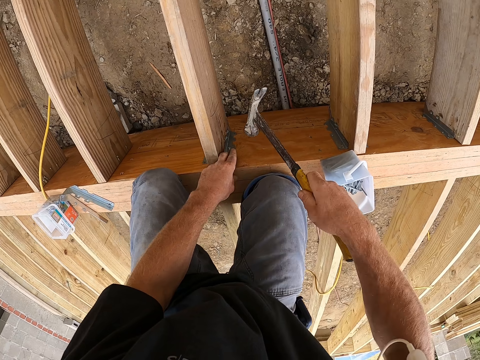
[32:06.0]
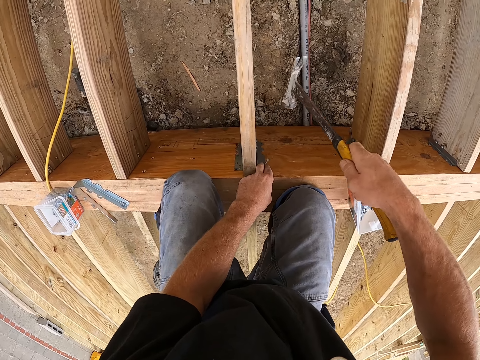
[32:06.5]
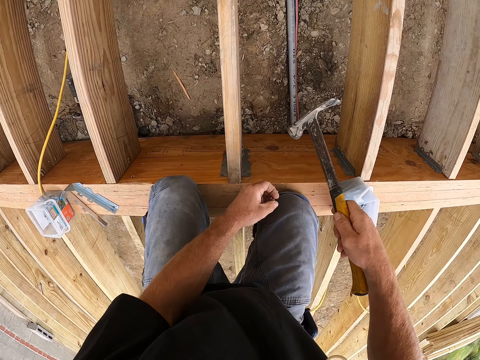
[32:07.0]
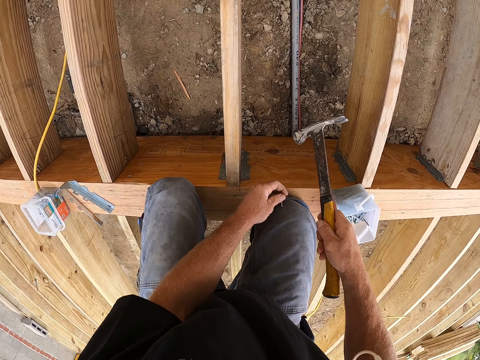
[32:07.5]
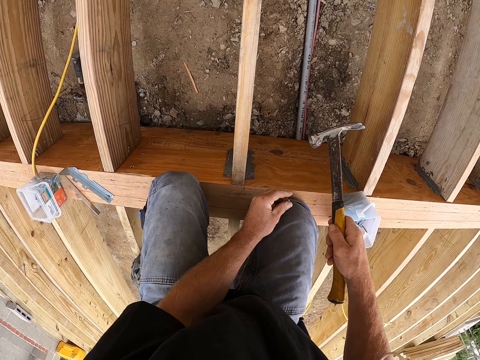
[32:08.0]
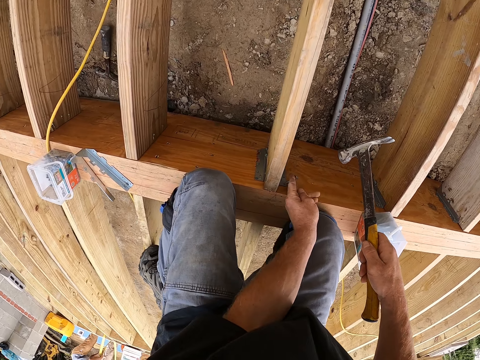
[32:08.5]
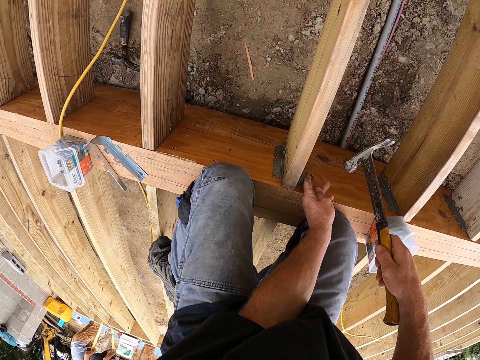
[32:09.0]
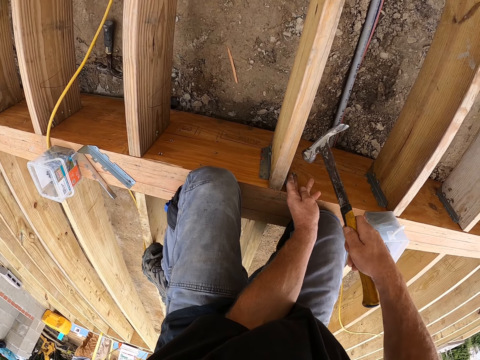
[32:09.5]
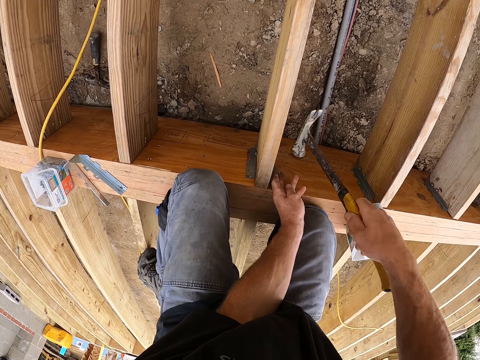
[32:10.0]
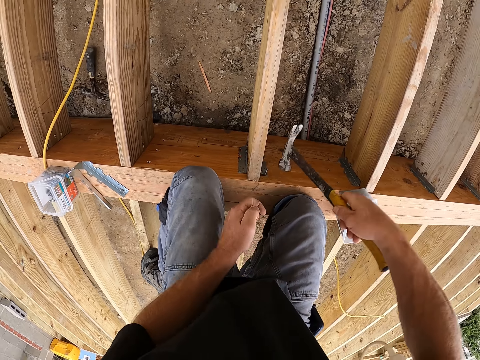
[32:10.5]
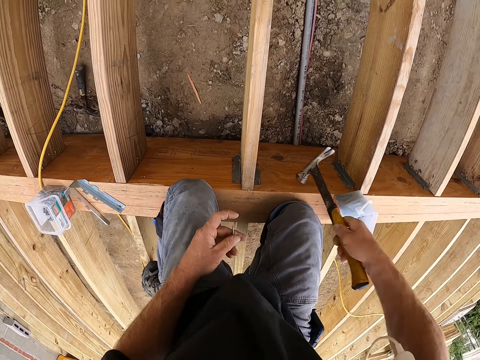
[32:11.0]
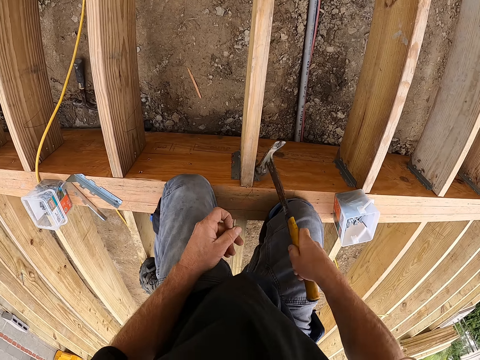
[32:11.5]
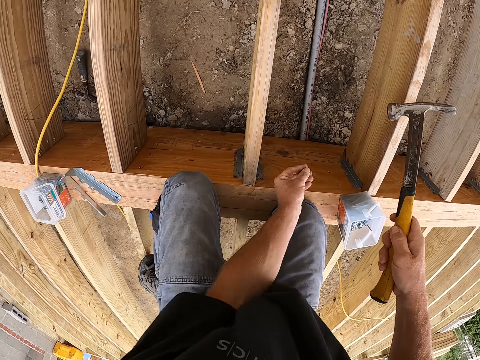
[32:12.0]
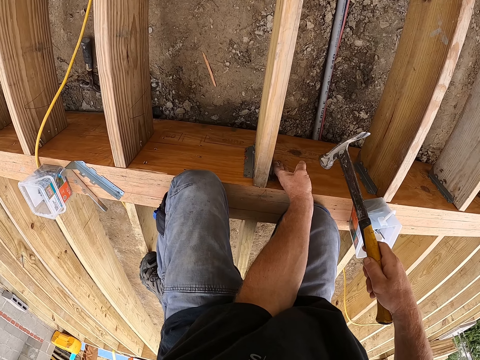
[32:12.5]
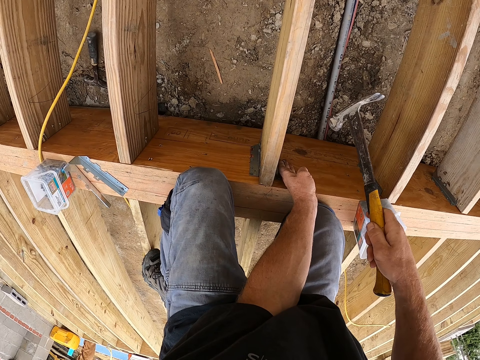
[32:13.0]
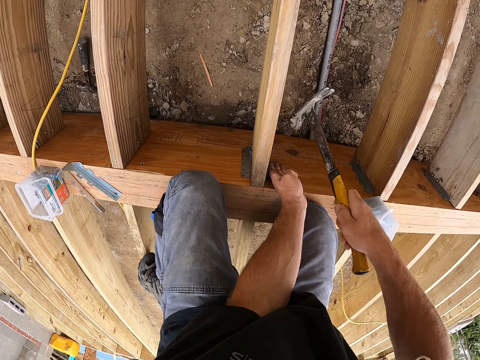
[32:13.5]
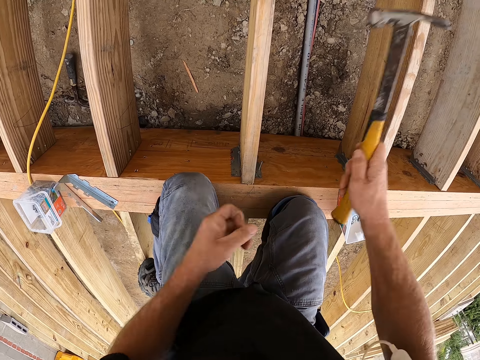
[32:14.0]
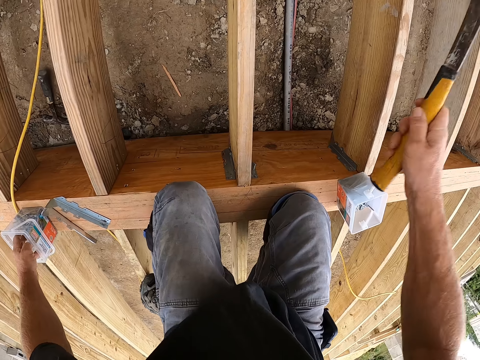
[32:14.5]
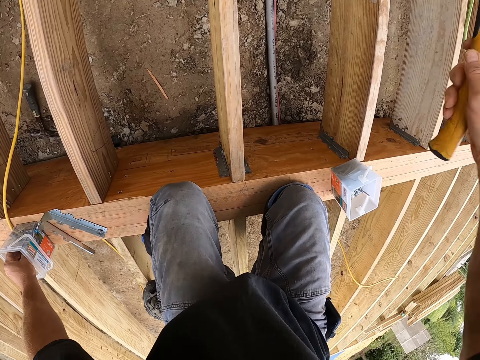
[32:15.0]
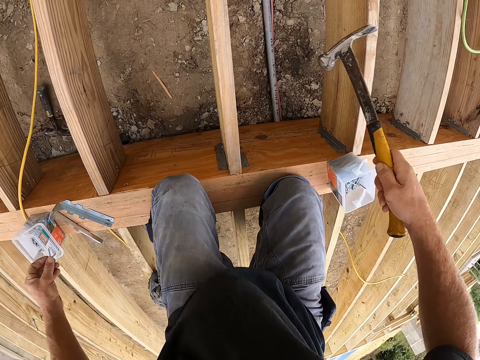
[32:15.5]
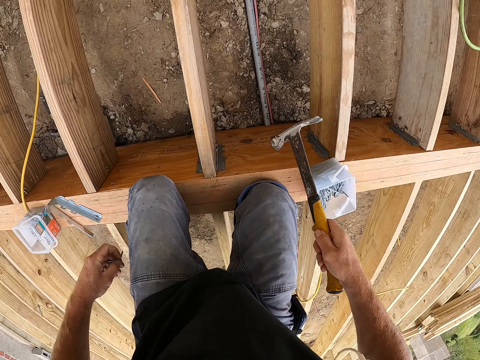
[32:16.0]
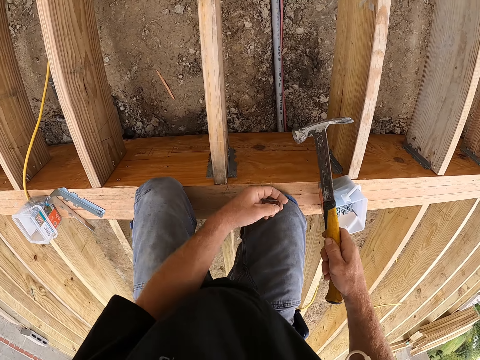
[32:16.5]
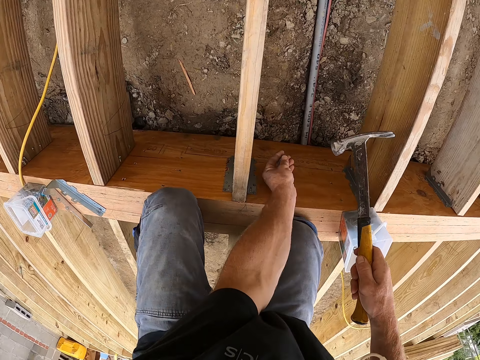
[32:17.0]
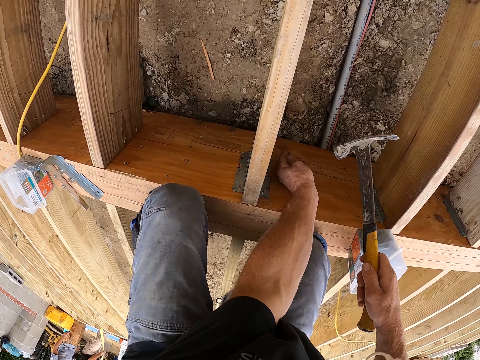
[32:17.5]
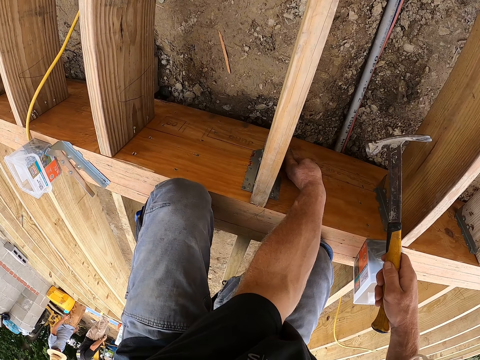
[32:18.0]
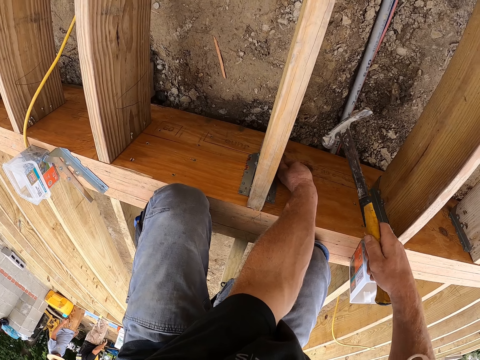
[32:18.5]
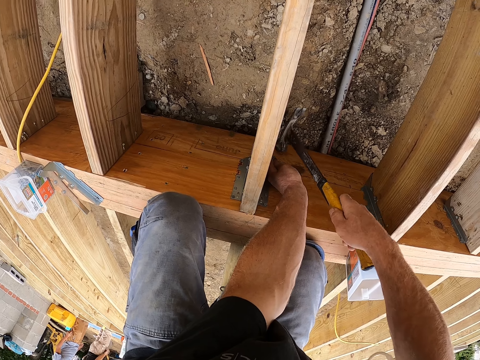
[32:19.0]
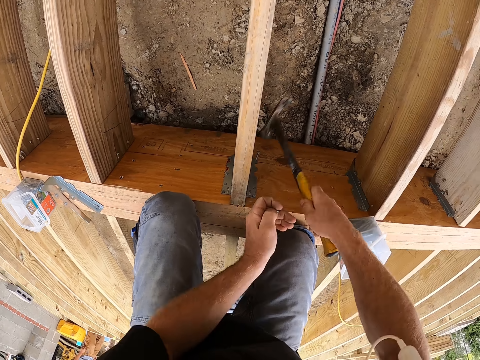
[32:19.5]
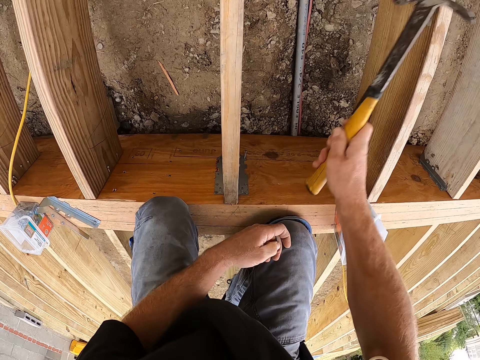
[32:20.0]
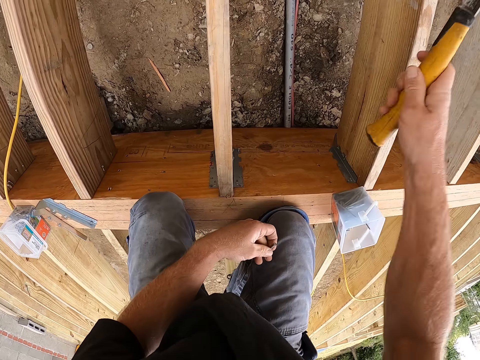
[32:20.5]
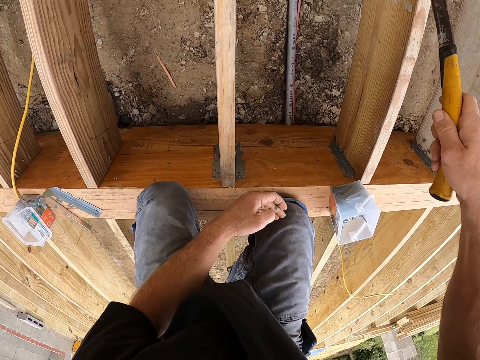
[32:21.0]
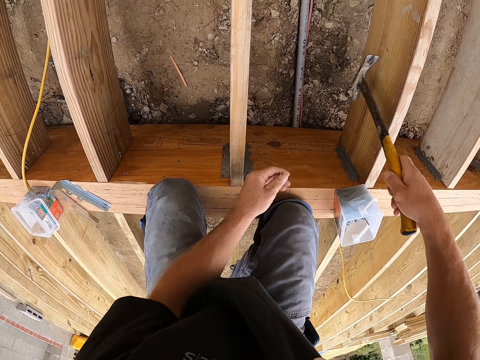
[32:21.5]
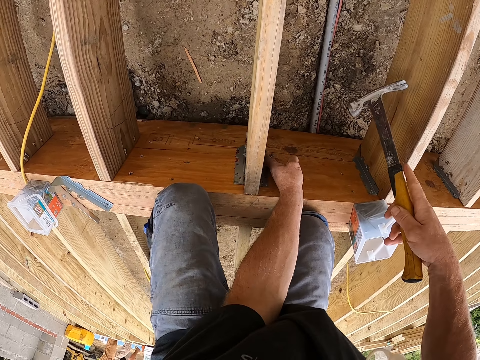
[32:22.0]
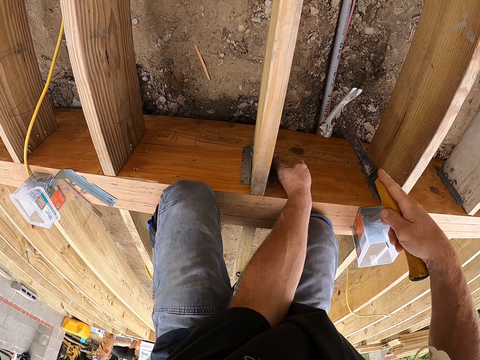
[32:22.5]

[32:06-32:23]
The camera wearer drives the nails in the wood by hammer. They pick a nail in the container. They drive the nails in the wood by hammer.

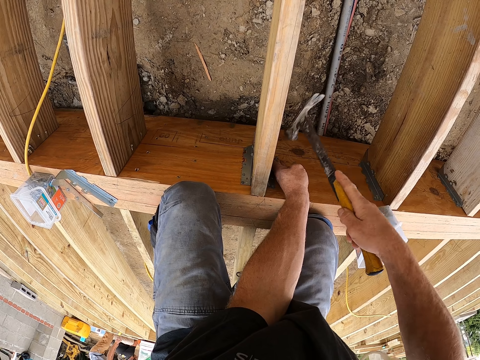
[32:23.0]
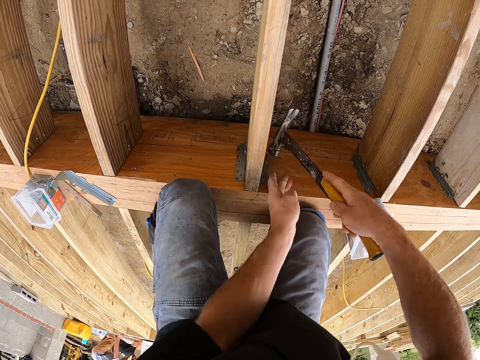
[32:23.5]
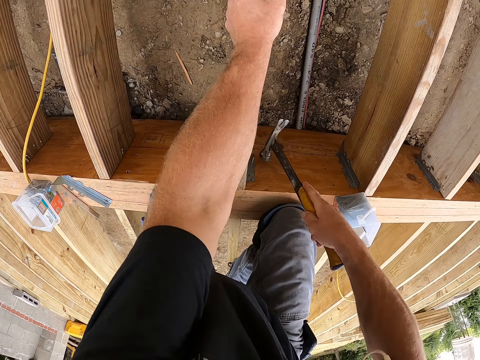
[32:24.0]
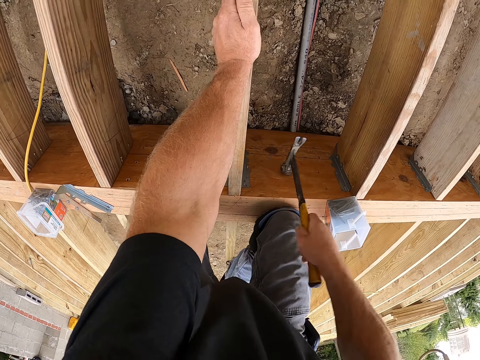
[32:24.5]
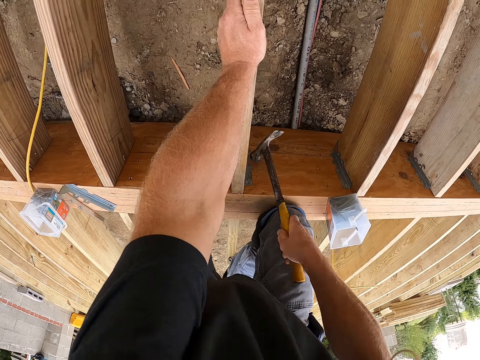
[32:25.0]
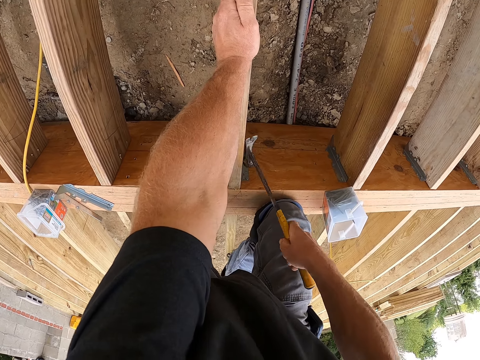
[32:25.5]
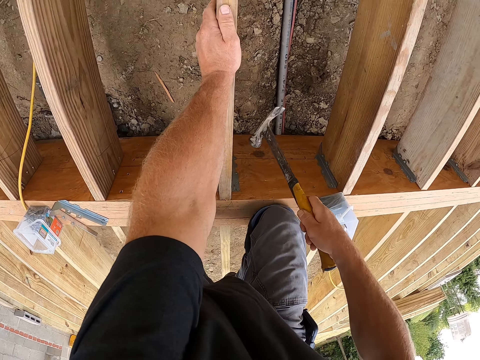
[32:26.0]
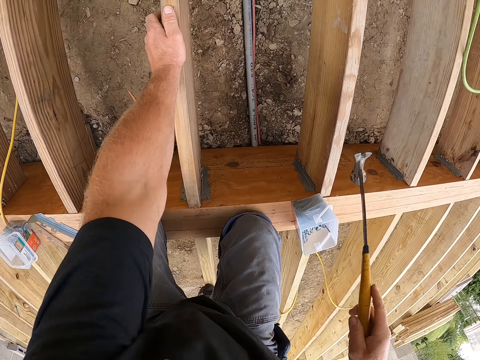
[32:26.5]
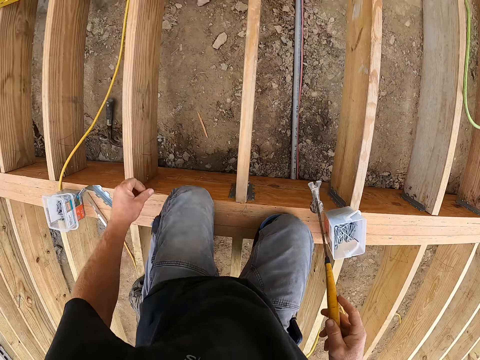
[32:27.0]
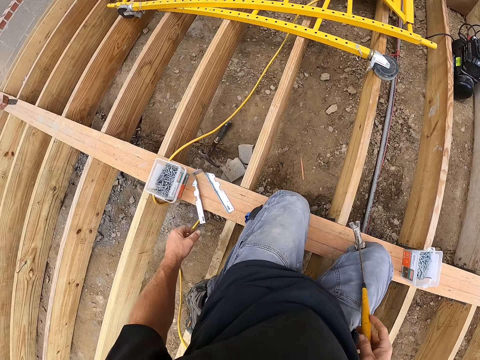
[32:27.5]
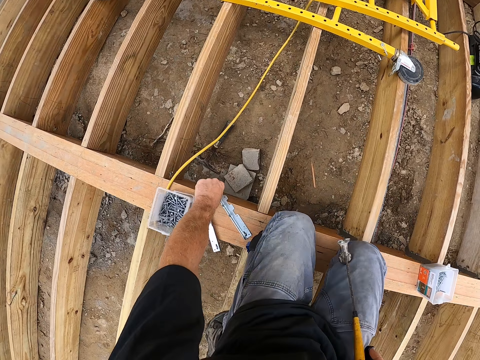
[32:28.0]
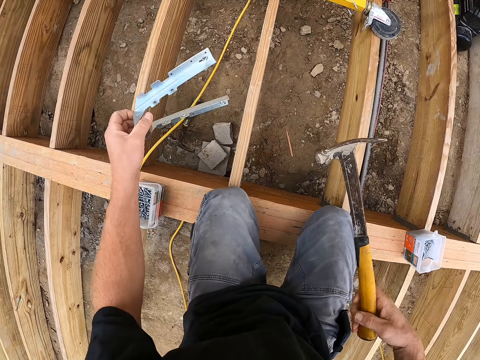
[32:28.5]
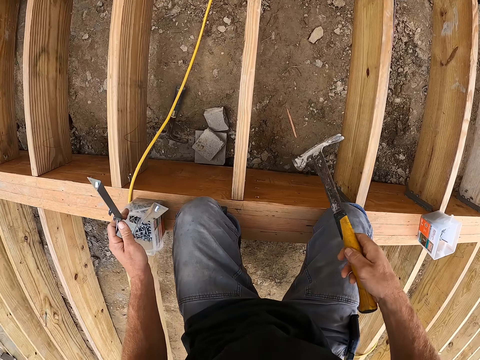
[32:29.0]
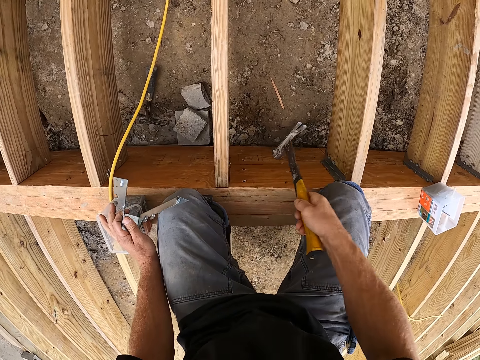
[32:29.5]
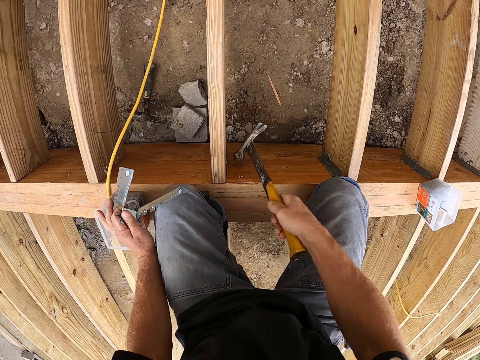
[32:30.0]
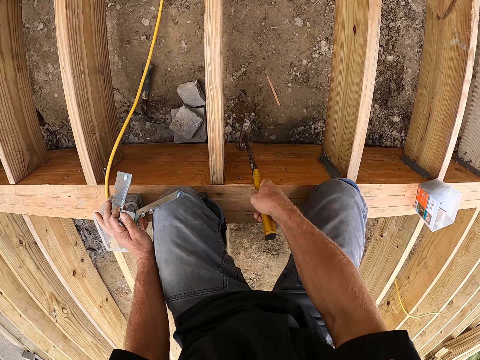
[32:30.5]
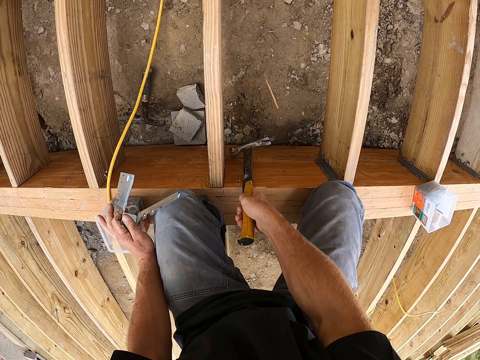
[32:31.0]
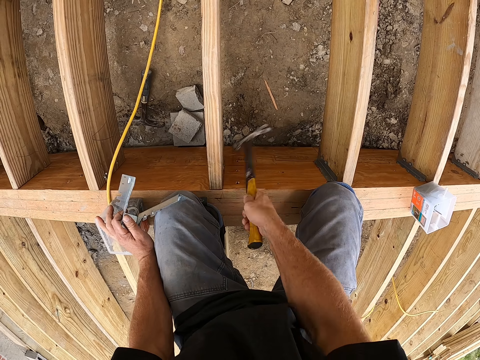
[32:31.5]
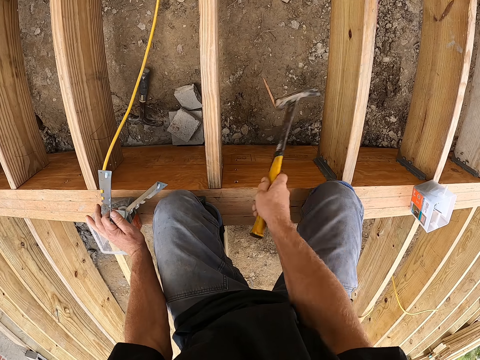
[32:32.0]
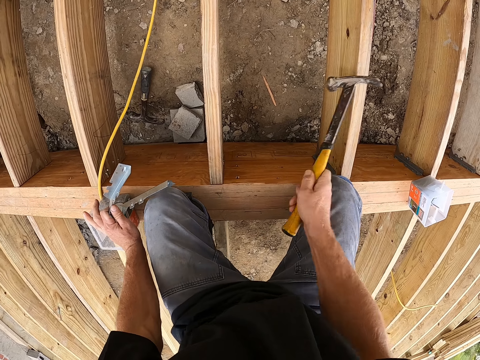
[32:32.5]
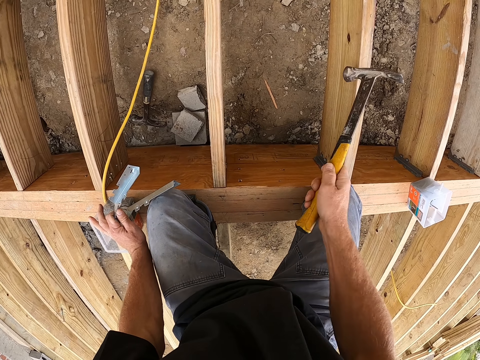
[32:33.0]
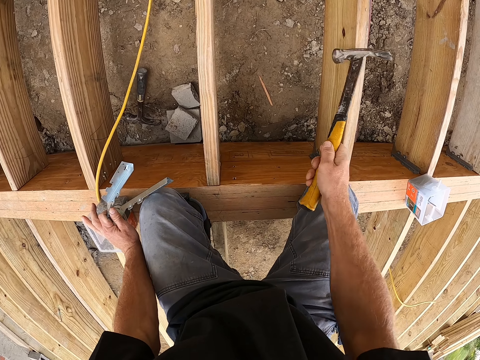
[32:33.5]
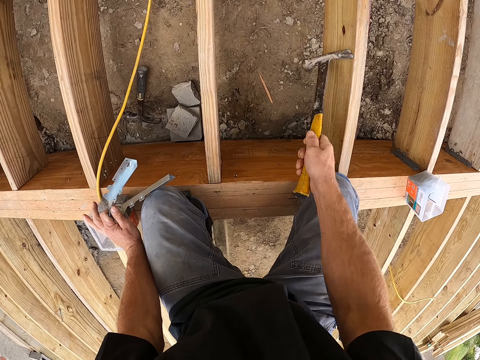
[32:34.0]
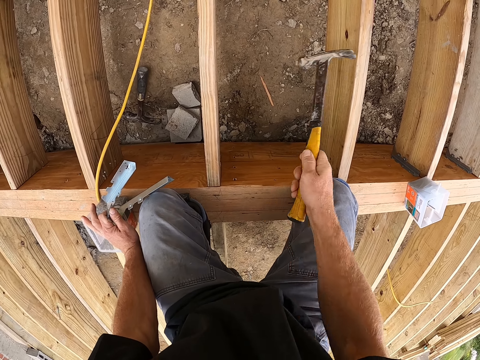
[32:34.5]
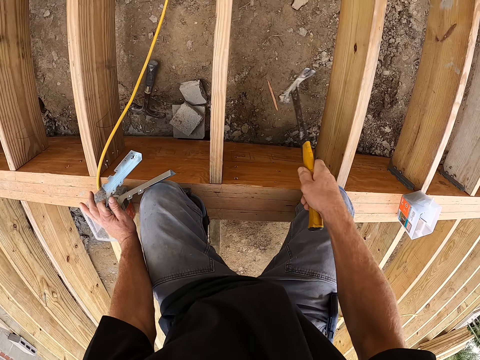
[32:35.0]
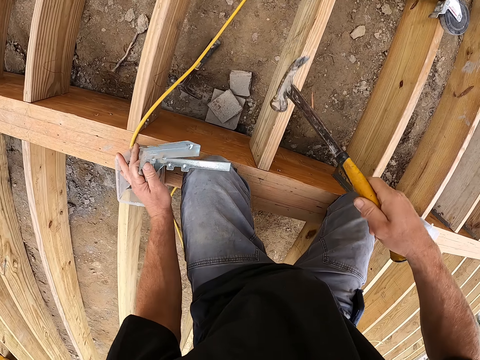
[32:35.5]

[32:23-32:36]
The camera wearer touches the wood. They drive the nails in the wood. They take a joist hanger. They drive the nails in the wood by hammer.
